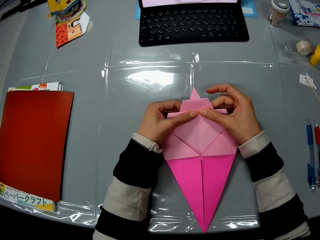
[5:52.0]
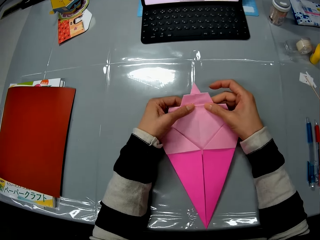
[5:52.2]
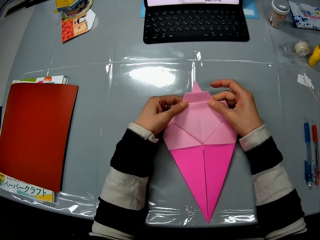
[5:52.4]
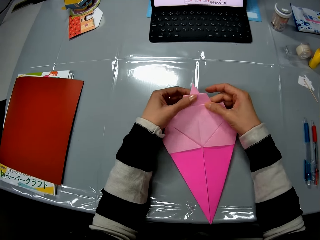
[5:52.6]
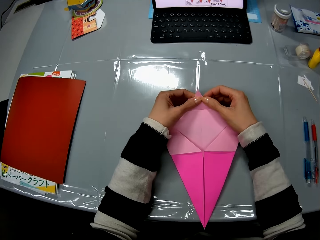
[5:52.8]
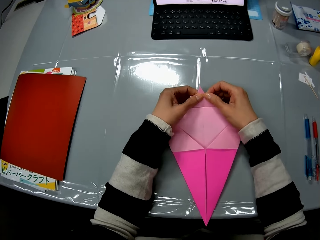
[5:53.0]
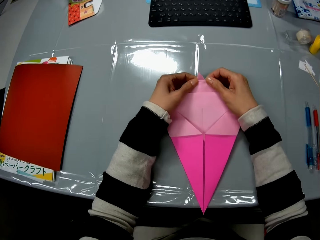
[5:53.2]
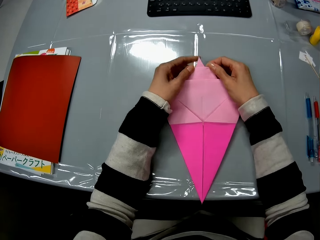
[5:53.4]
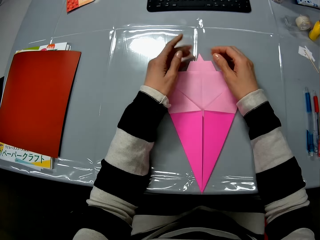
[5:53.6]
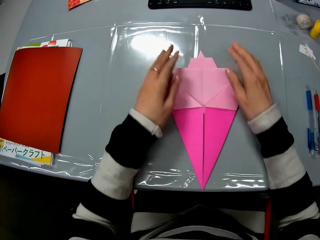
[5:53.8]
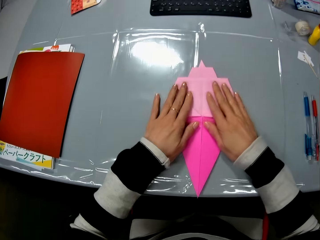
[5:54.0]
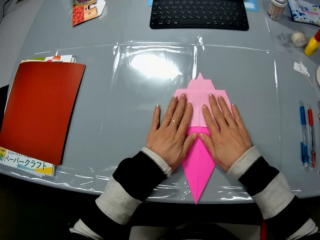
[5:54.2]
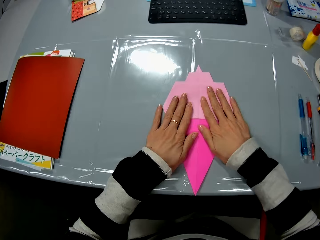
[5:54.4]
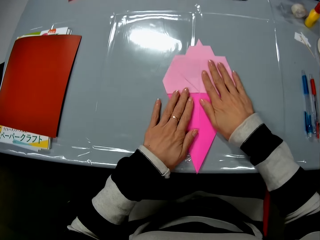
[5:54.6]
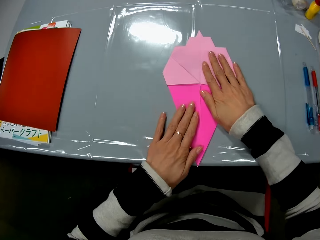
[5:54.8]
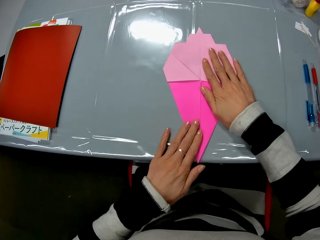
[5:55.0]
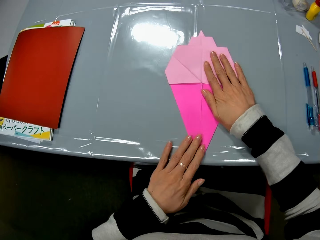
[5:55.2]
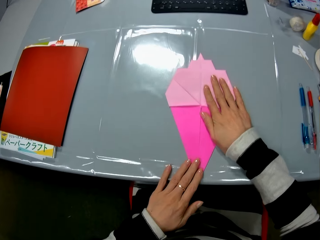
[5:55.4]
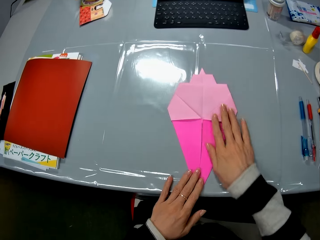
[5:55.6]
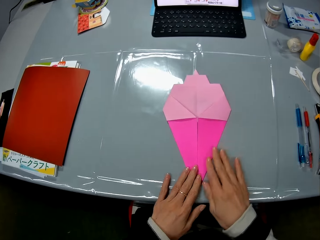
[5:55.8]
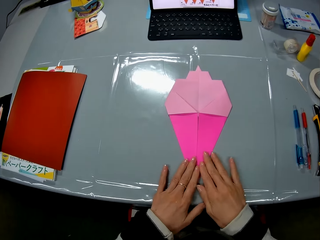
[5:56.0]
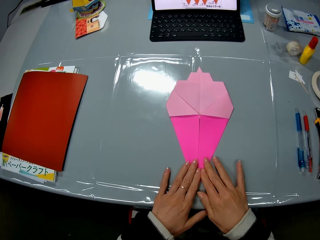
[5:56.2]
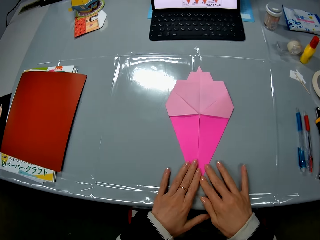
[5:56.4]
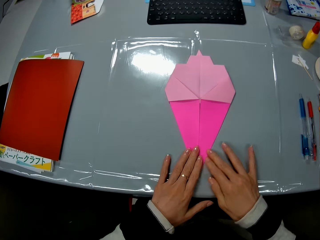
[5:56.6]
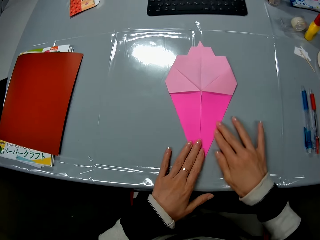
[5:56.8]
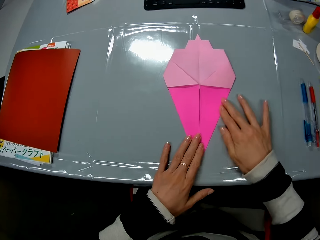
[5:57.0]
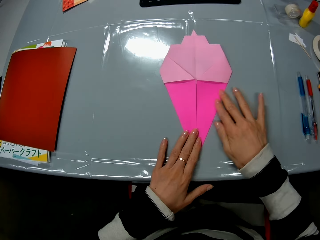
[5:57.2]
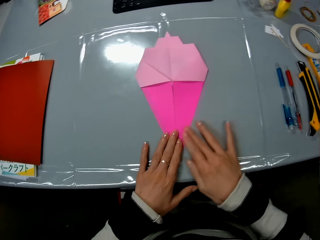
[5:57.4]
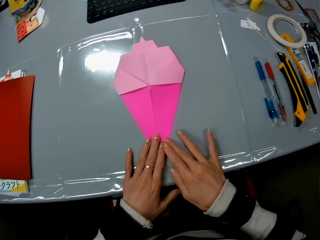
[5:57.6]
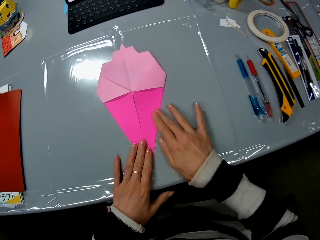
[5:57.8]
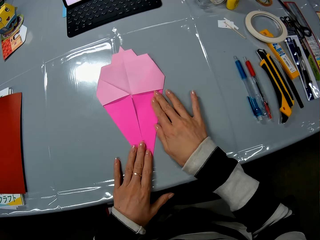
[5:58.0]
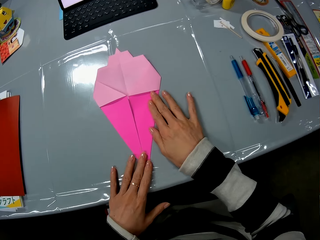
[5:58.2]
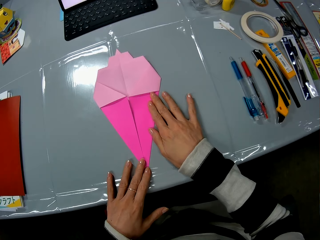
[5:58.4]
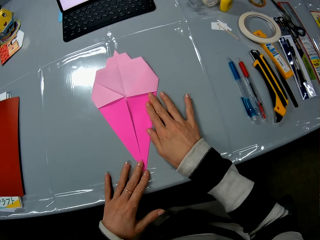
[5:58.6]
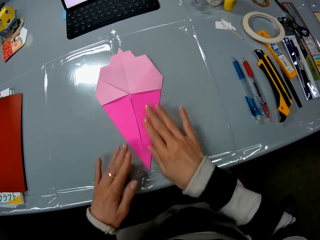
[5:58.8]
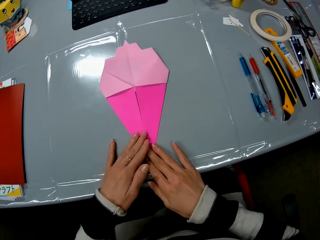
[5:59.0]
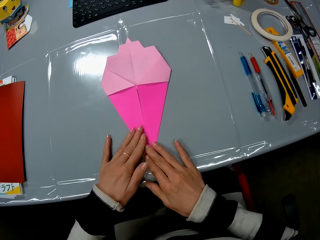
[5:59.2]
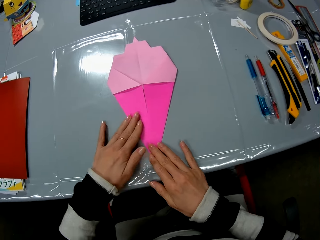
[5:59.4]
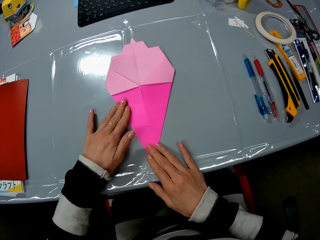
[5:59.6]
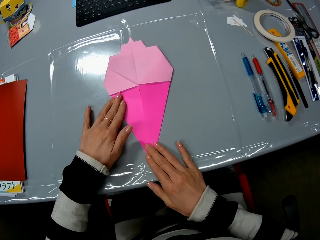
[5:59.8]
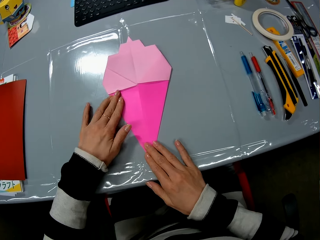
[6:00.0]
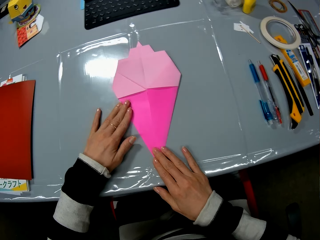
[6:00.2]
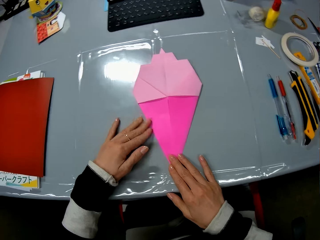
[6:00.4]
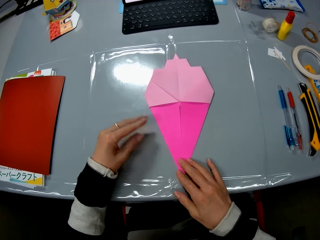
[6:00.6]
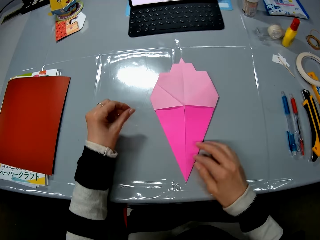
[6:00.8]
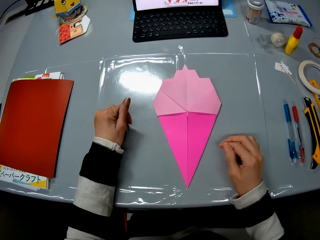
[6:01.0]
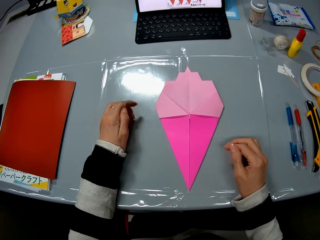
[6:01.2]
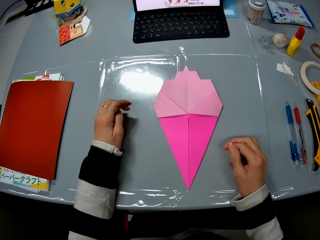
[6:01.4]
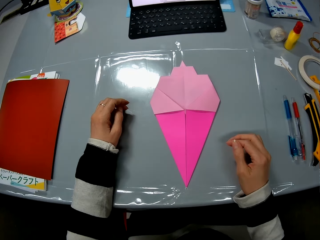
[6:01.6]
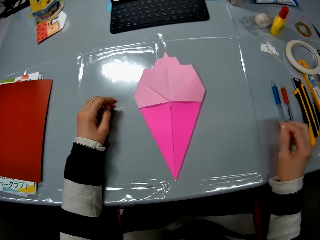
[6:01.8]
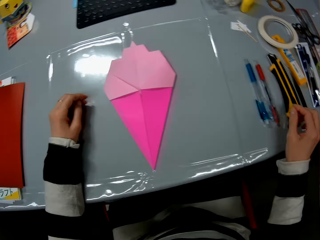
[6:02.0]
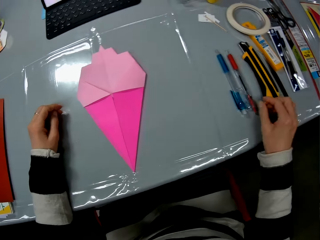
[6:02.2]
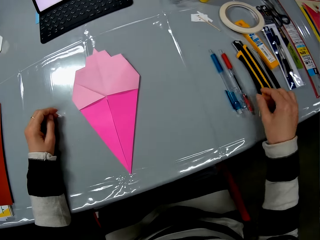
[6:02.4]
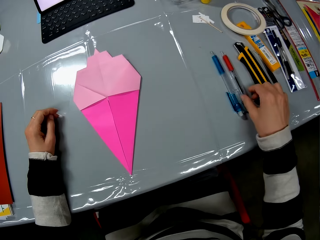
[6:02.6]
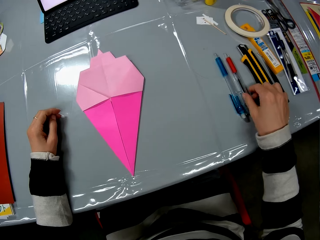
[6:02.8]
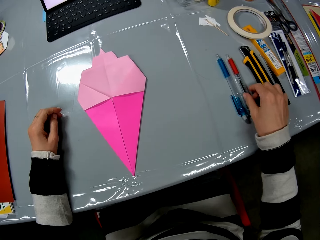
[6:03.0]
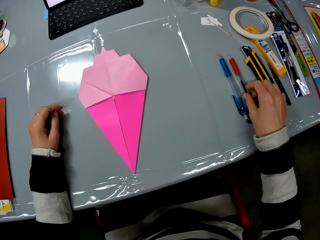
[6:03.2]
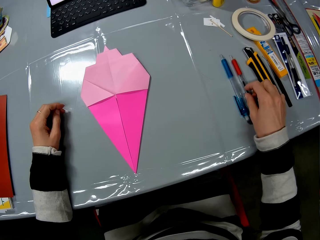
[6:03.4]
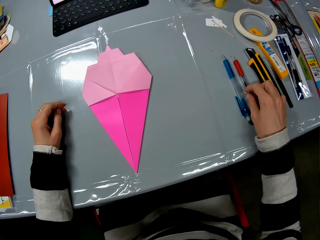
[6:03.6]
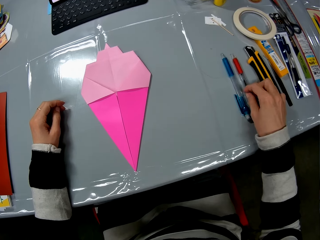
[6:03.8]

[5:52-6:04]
The camera wearer presses on the origami with her hands. She lets go of the origami, moves her hands towards her, places her hands on the origami and presses on the origami with her hands. She smoothens the craft on the table with both her hands. She moves her hand backwards. She stares at the origami. She moves her hand forwards. She places her right hand on a red pen on the table. She holds the marking needle pen with her hand. She lets go of the marking needle pen.

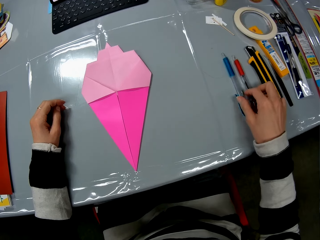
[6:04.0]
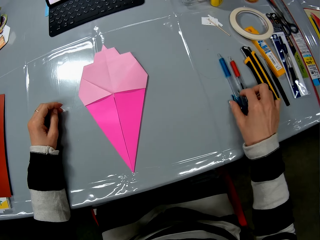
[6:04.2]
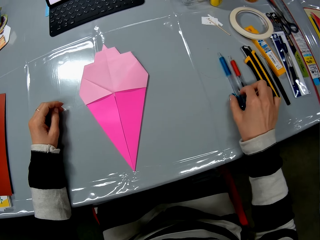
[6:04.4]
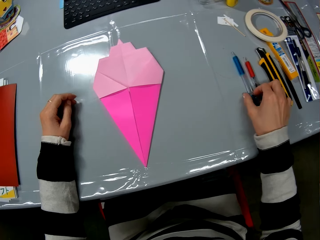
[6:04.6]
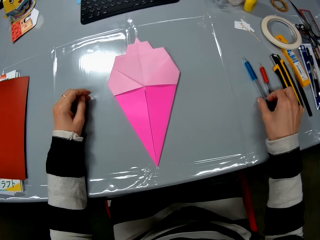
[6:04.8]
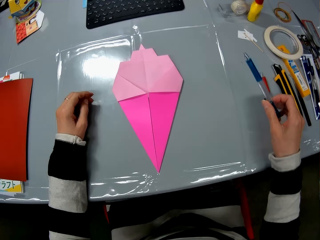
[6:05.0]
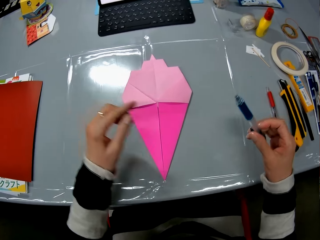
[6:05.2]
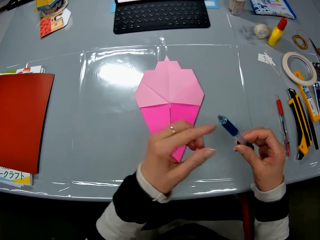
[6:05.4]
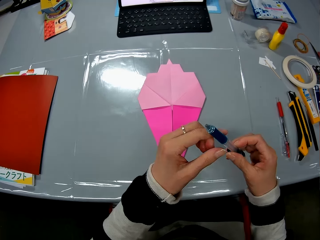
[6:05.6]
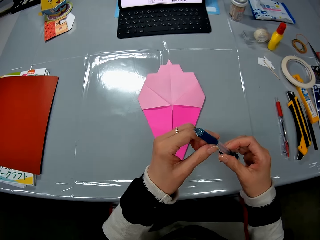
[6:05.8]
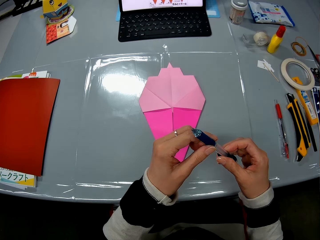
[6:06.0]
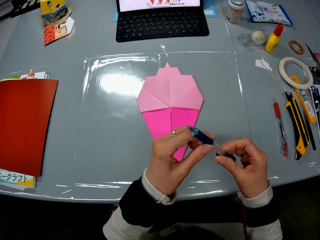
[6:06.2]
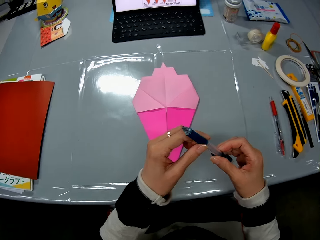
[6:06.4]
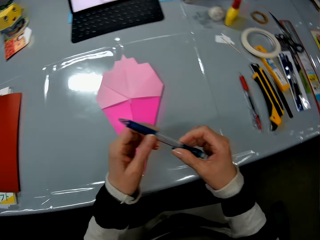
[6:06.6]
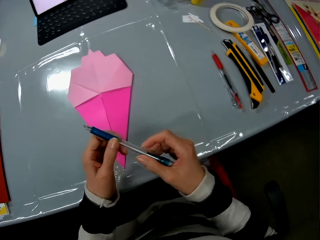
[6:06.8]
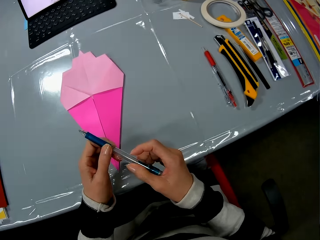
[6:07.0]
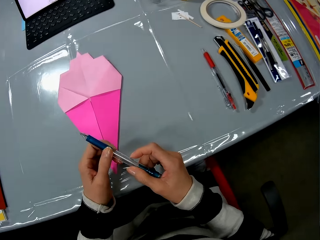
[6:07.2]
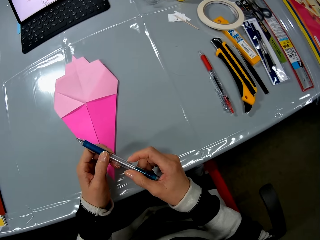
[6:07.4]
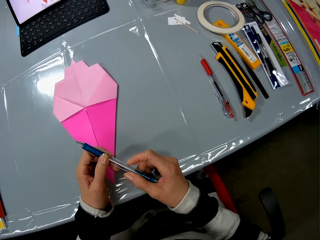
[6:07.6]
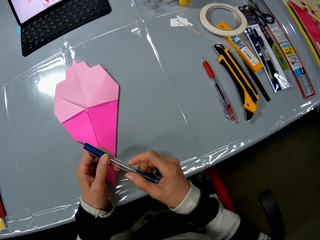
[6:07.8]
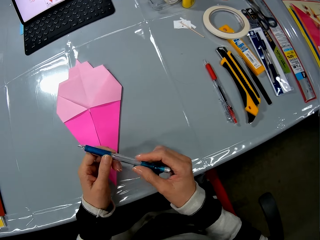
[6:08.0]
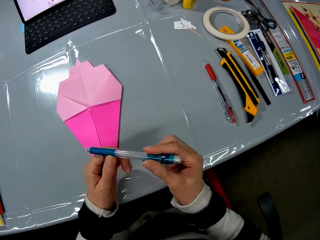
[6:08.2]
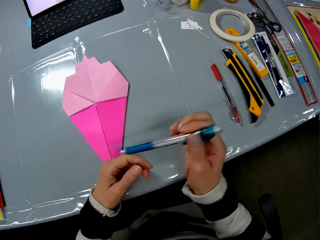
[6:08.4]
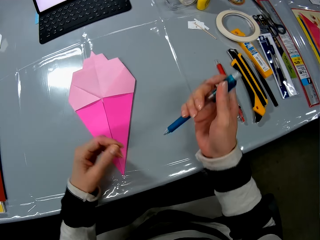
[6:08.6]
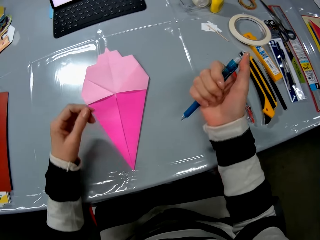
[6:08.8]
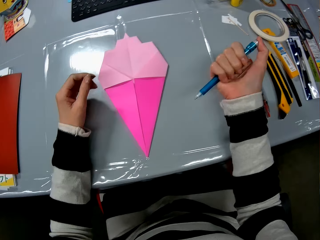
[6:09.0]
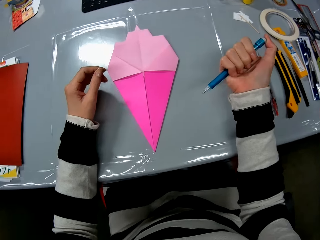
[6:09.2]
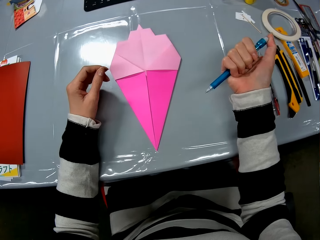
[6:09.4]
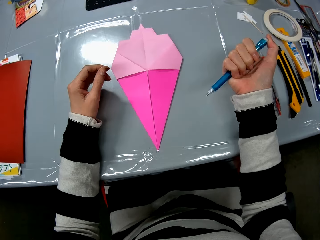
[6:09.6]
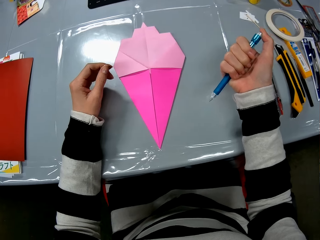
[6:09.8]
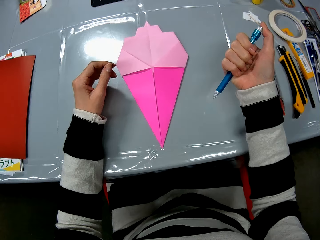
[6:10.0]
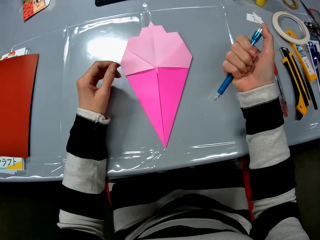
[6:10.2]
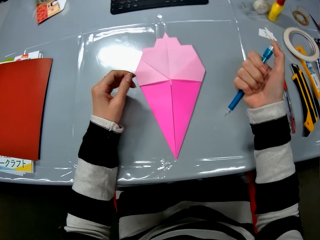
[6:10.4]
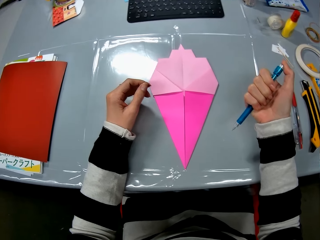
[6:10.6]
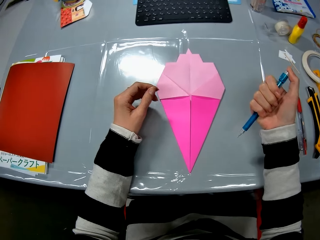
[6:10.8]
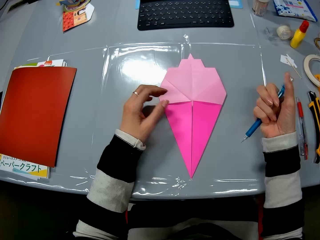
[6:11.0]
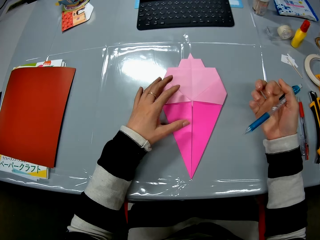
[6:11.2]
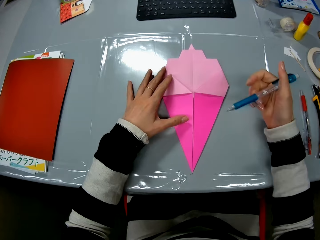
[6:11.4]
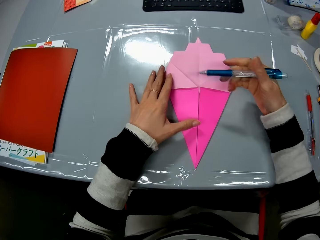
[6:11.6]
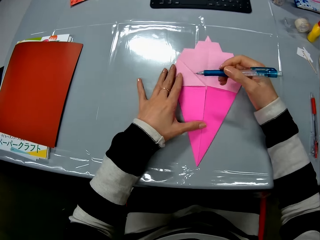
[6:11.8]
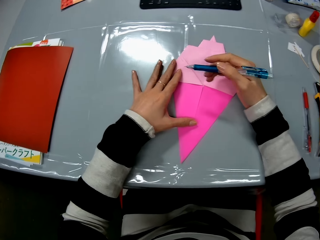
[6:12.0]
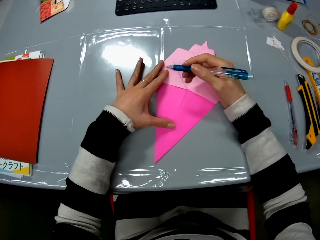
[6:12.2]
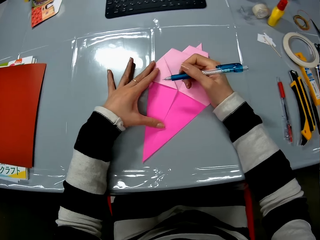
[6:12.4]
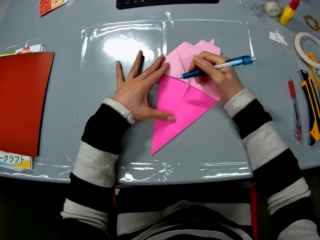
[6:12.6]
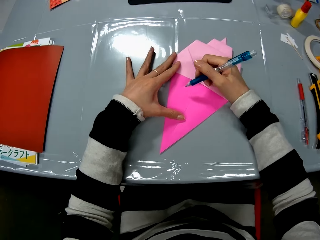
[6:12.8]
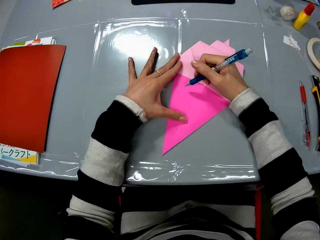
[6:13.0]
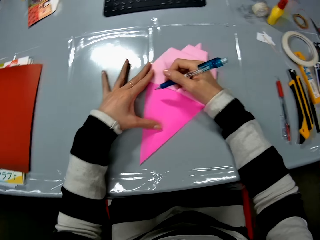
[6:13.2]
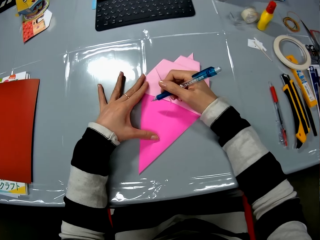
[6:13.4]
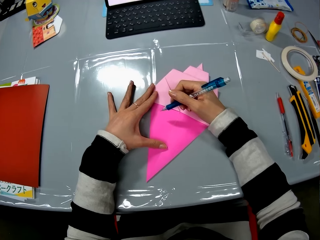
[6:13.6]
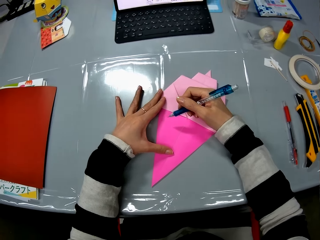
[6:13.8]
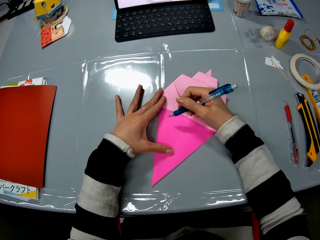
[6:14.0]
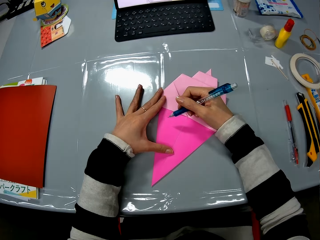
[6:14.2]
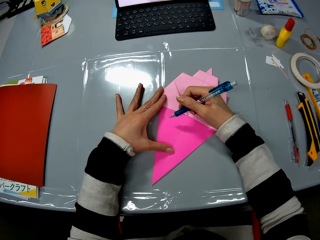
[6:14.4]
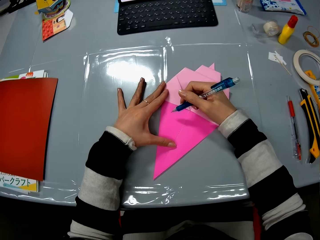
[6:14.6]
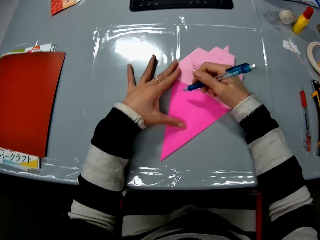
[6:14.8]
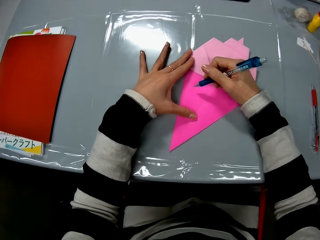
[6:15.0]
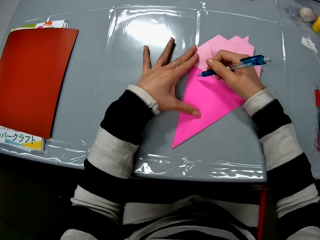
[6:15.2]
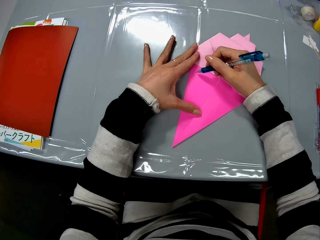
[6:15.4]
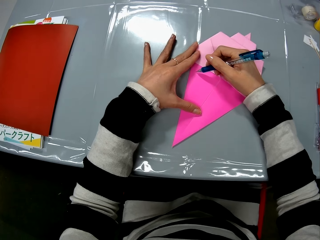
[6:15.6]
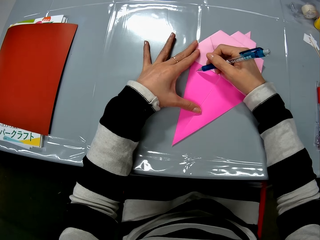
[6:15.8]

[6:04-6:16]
The camera wearer holds another marking needle pen with her hand. She picks up the blue pen or marking needle pen from the table with her right hand. She moves her hand towards the origami. She moves her other hand towards the marking needle pen. She holds the marking needle pen with both her hands. She stares at the table. She lets go of the marking needle pen. She moves her hands forwards. She presses the knob on the marking needle pen. She stares at the origami. She moves her other hand towards the origami. She places her left hand on the craft on the table. She turns the origami. She stares at the origami.
